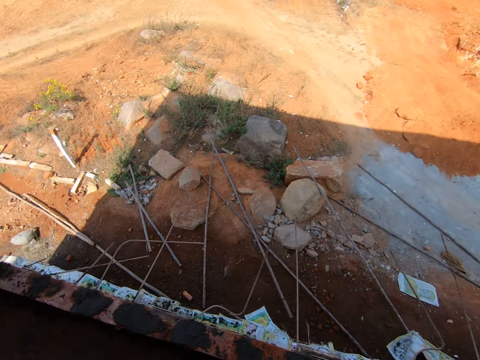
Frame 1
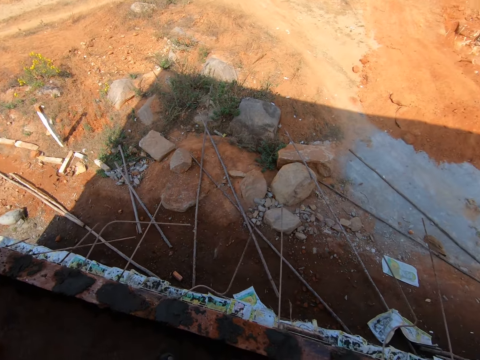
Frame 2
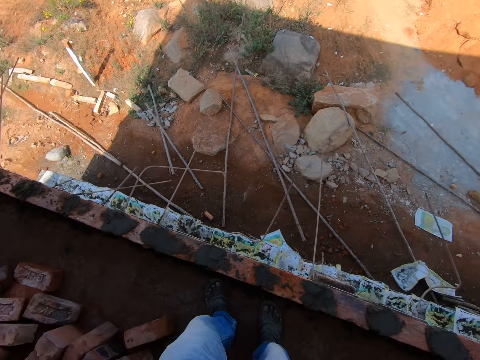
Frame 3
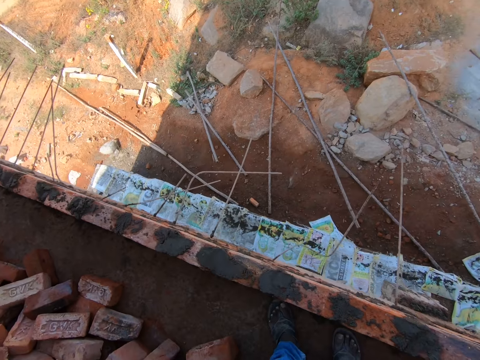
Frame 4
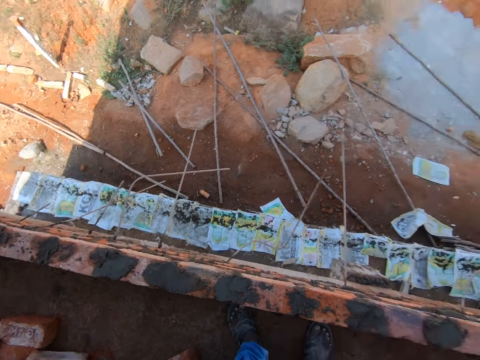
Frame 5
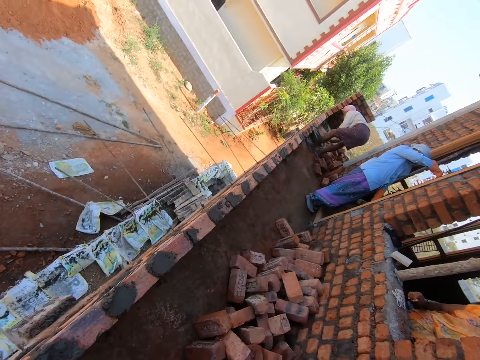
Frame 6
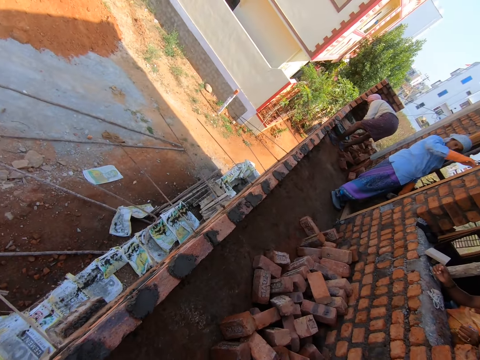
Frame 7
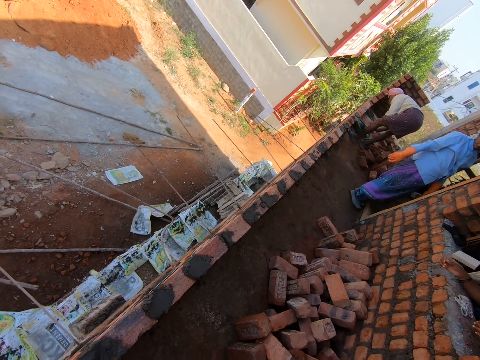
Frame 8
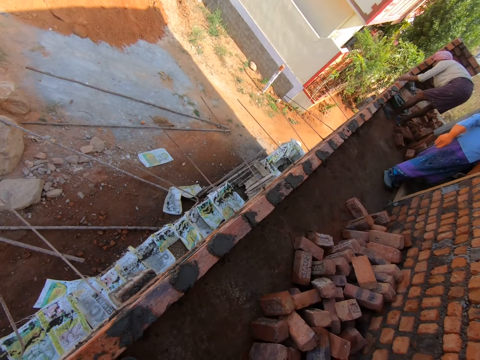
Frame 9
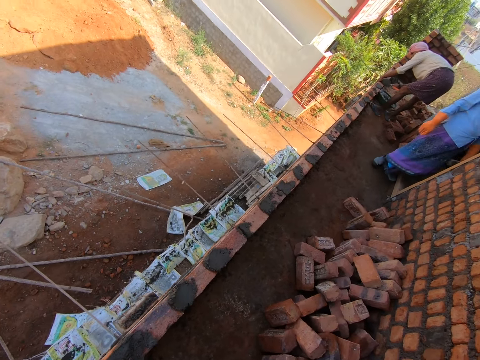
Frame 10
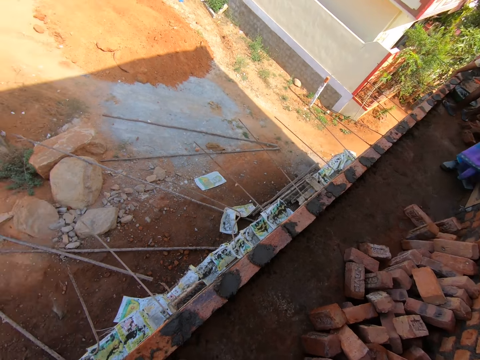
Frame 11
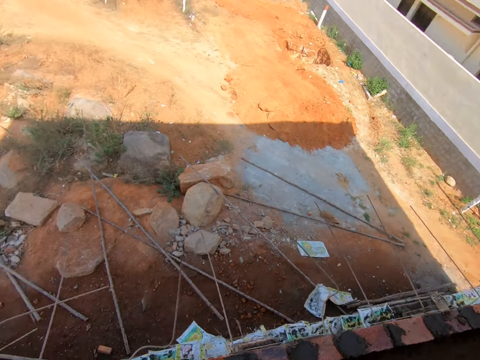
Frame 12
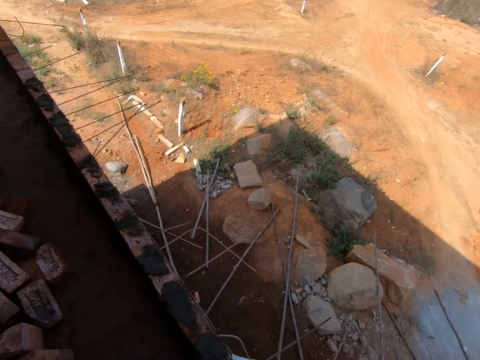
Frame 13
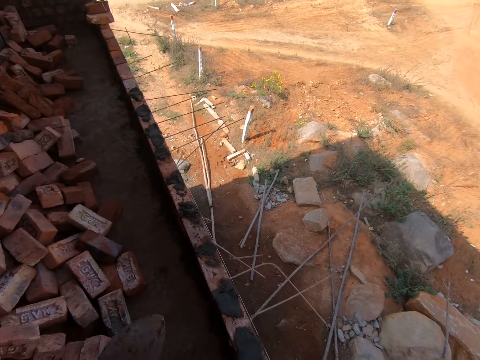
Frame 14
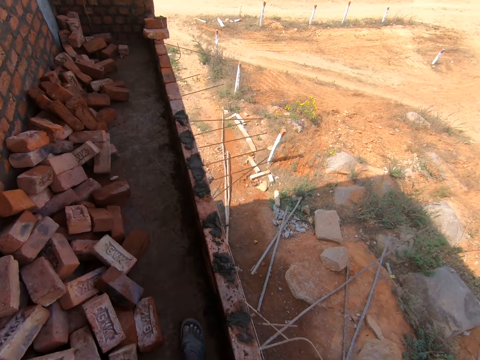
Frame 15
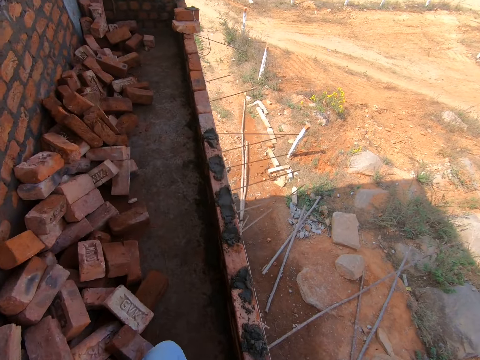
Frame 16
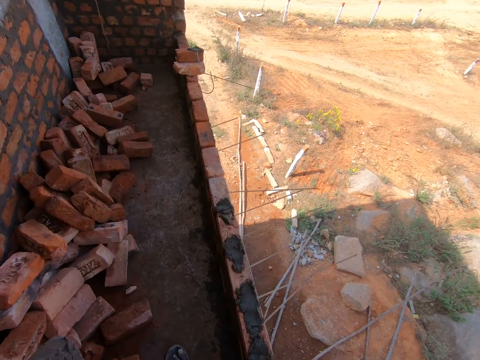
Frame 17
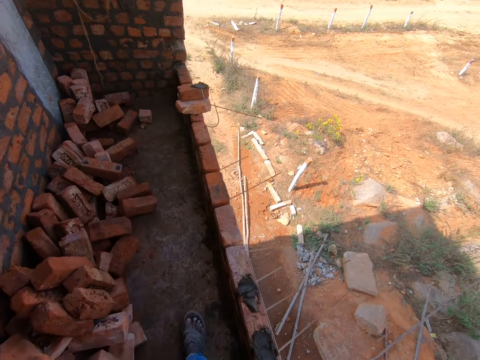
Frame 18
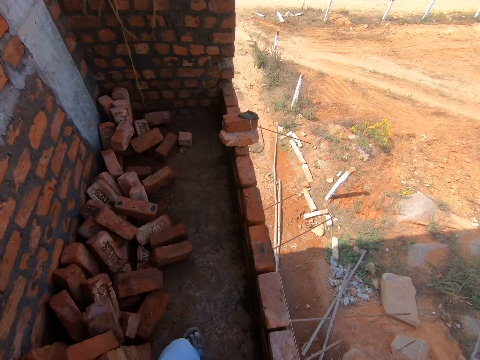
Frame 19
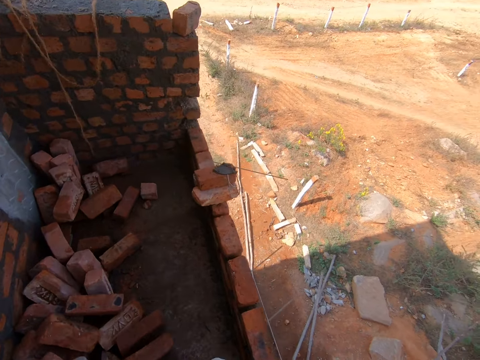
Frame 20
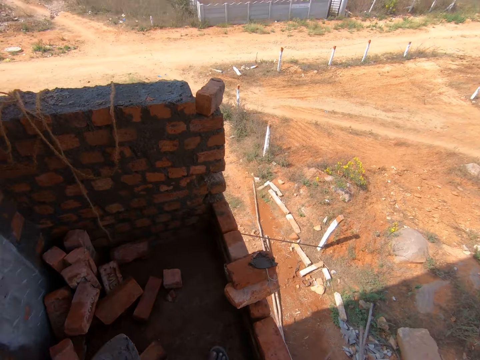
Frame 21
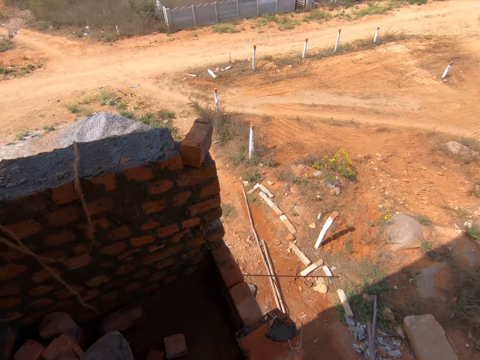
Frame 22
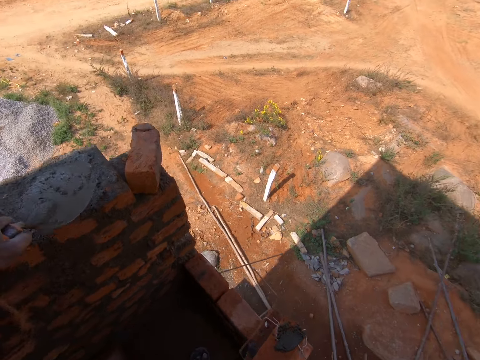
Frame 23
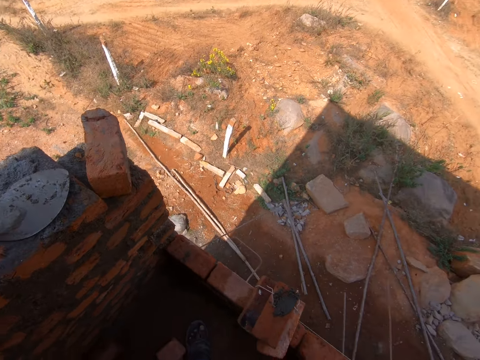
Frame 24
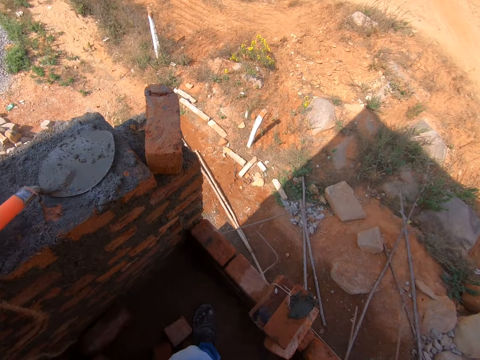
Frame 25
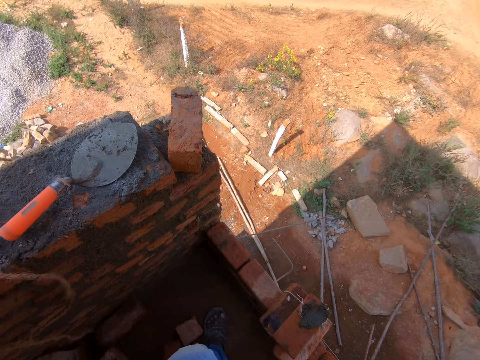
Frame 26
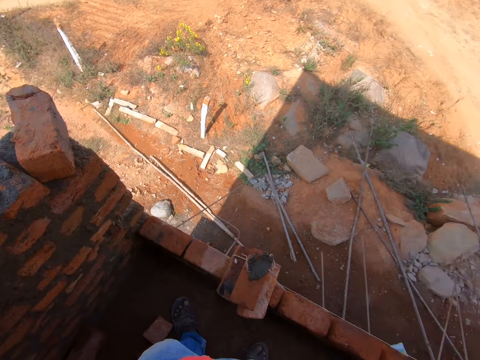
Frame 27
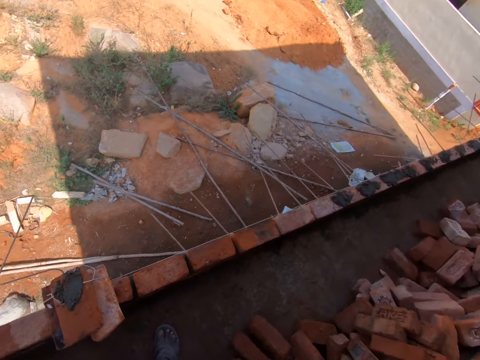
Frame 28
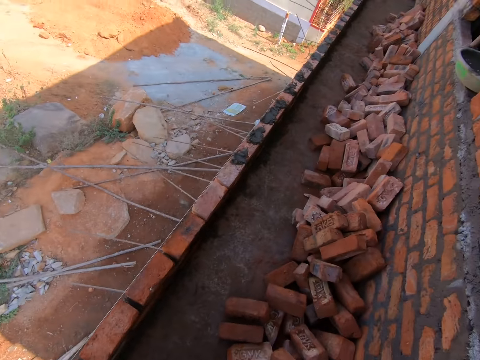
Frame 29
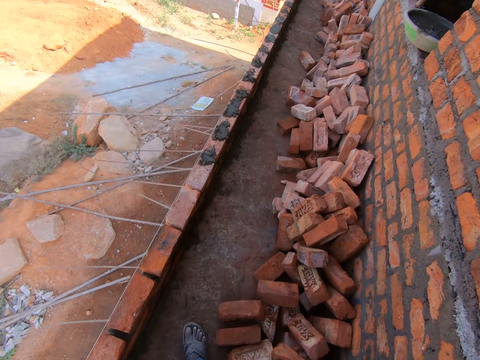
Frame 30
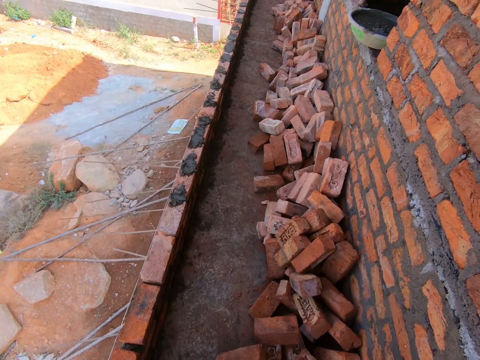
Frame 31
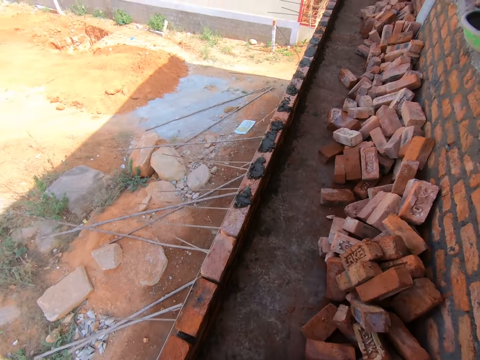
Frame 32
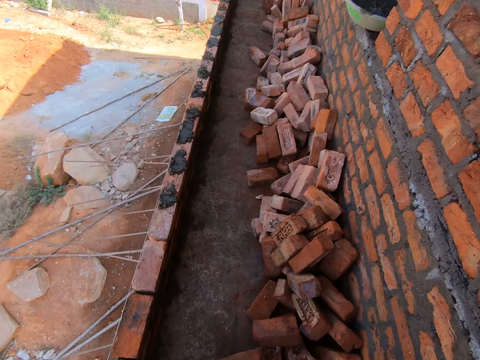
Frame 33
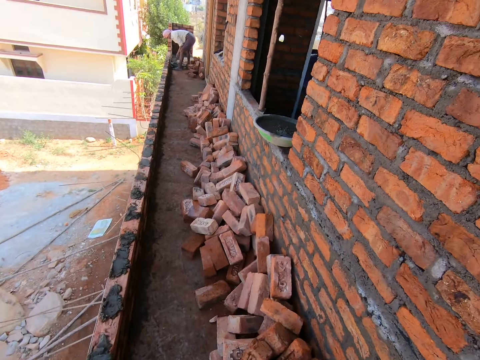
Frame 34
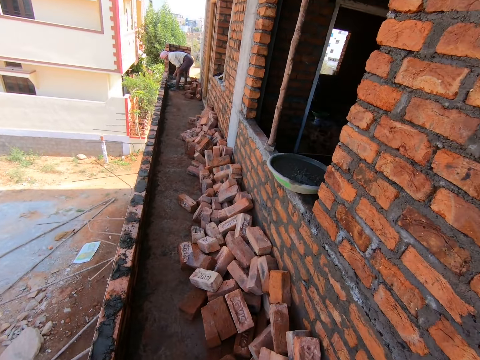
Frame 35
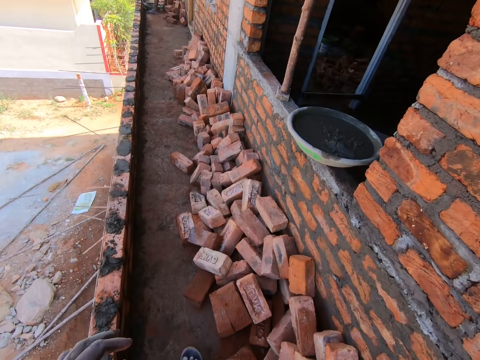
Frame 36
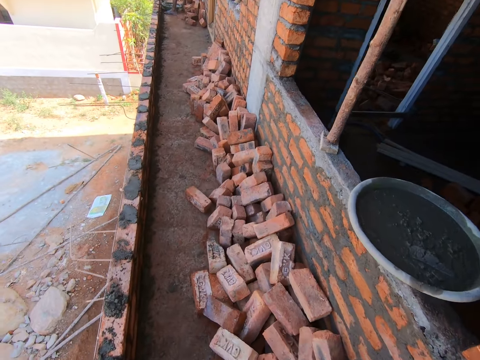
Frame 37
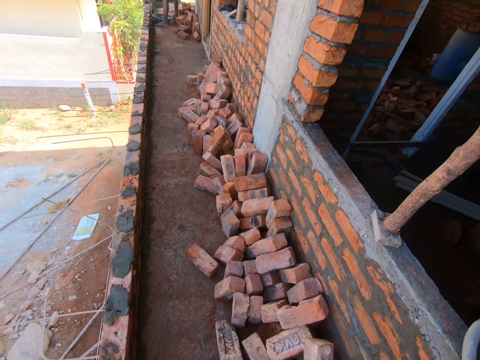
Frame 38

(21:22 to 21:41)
The camera wearer looks around the compound. They walk around the balcony. They converse with the phone. They put the trowel on the wall. They look around the compound. They walk around the balcony.

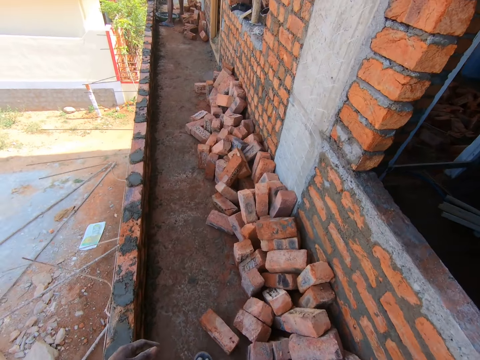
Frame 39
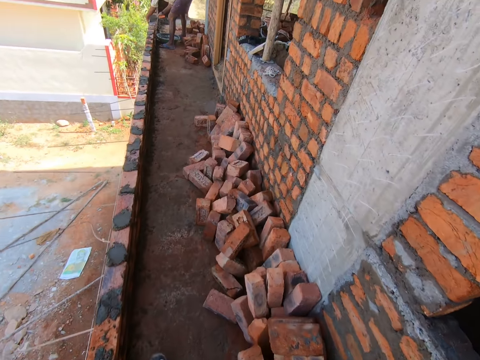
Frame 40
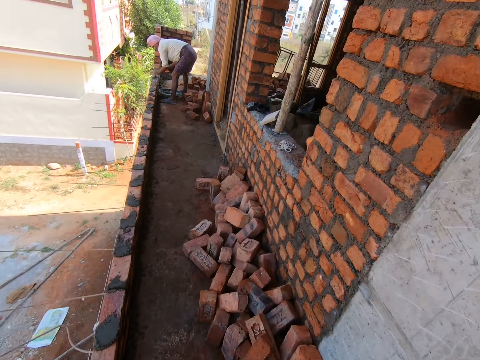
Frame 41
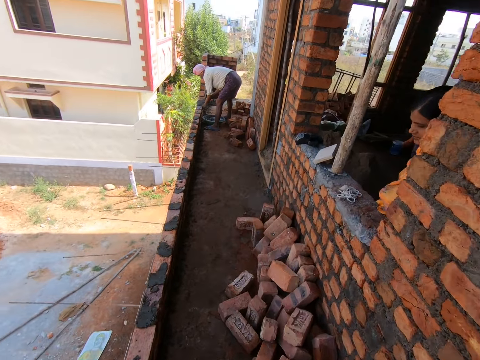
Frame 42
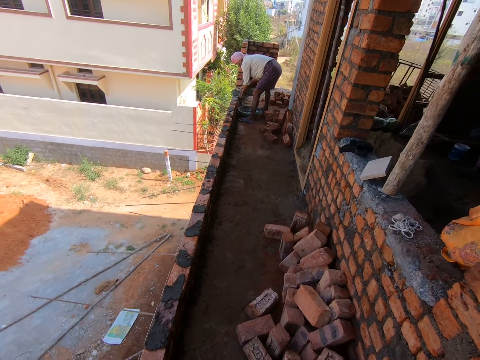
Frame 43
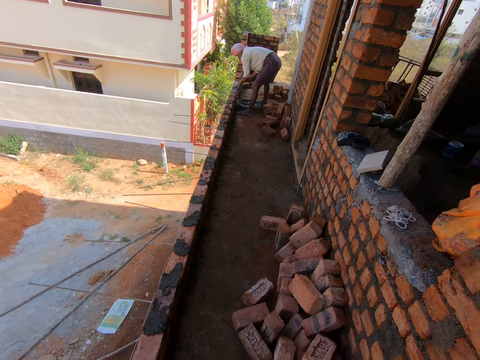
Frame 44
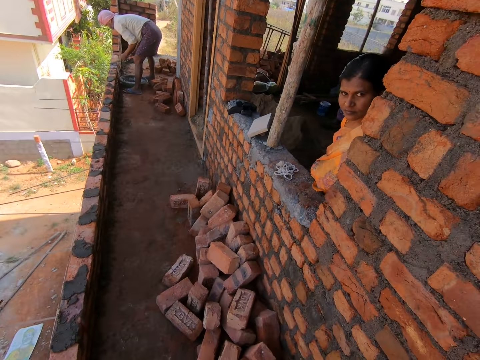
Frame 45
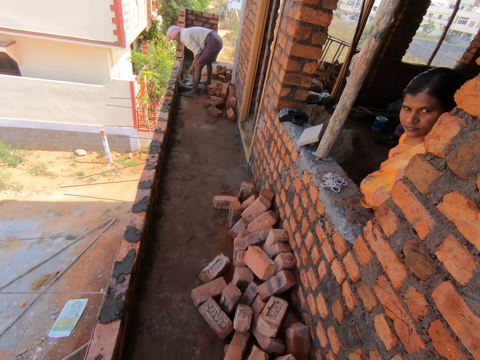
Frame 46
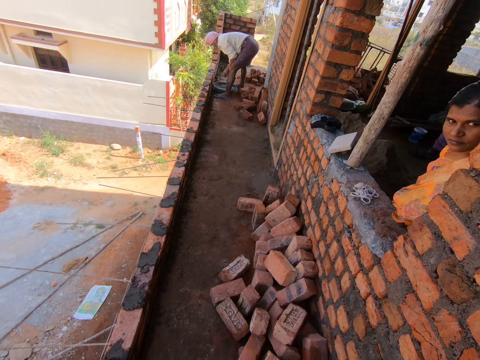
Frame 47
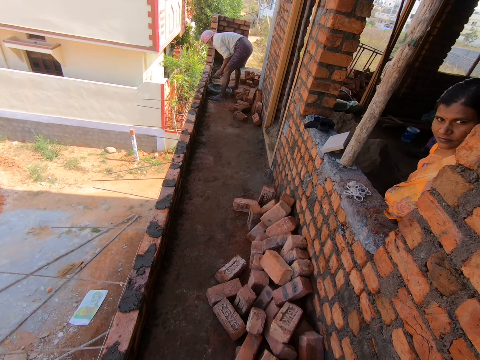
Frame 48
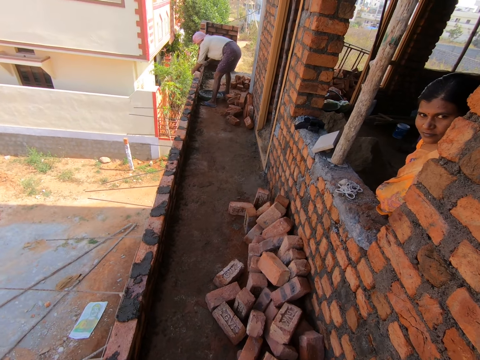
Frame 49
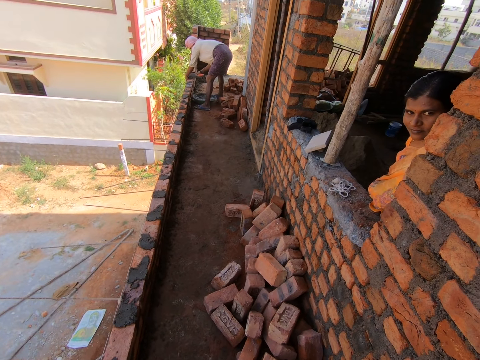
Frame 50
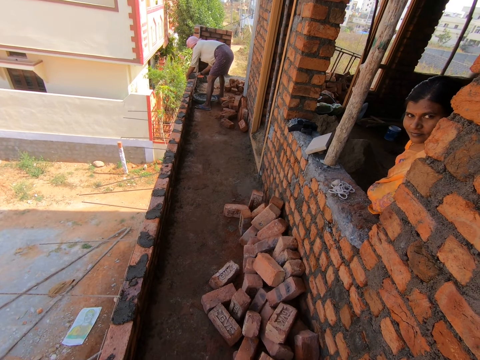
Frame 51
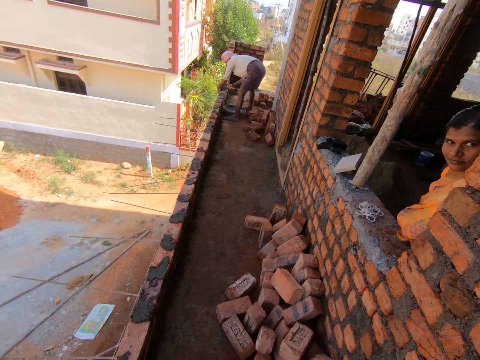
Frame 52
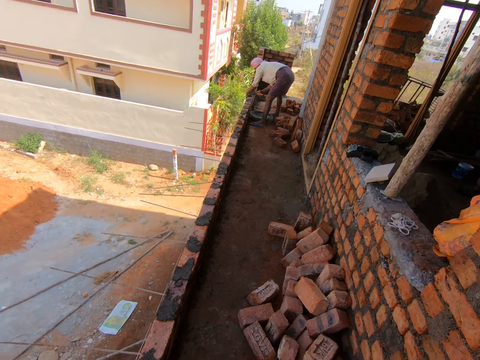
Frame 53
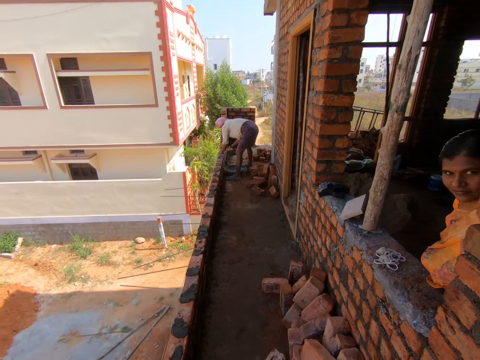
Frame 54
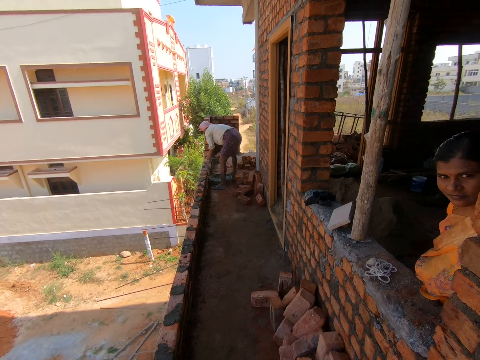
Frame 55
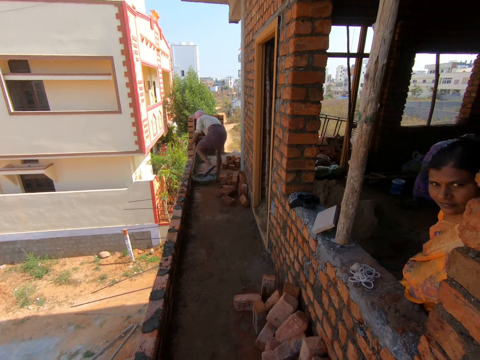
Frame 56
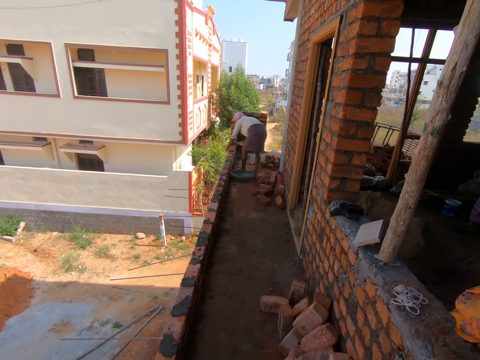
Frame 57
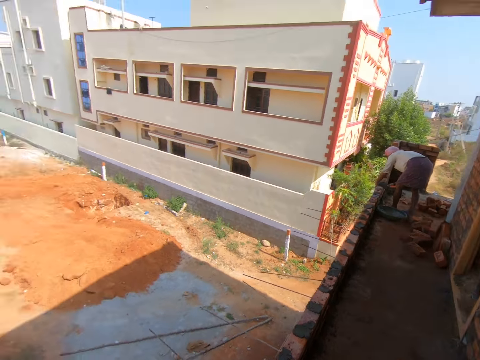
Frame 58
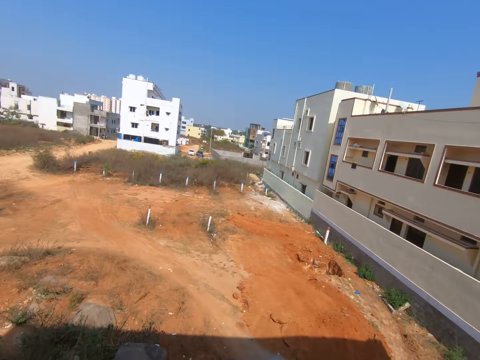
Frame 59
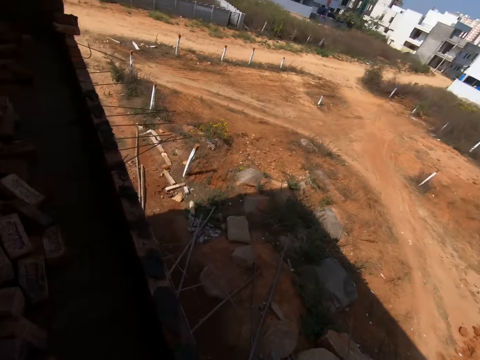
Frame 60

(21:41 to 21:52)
The camera wearer converses with the phone. They stare at a person. They talk to another person through the phone. They look around the compound.
